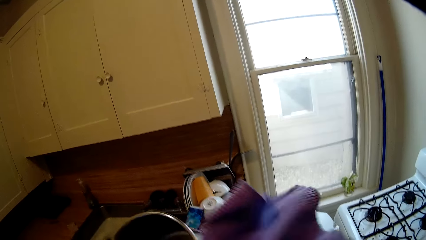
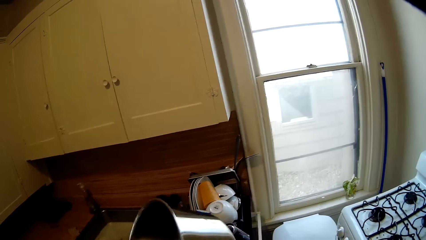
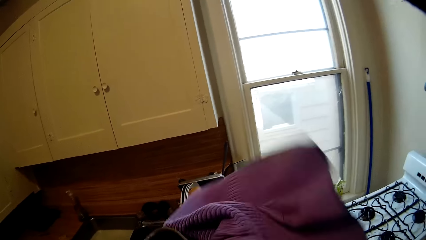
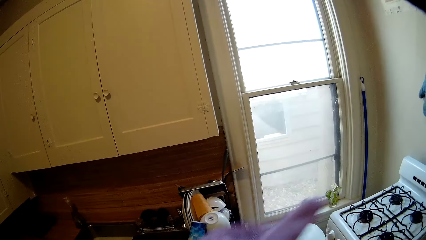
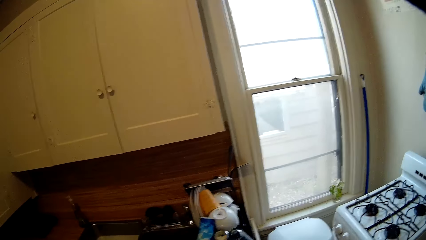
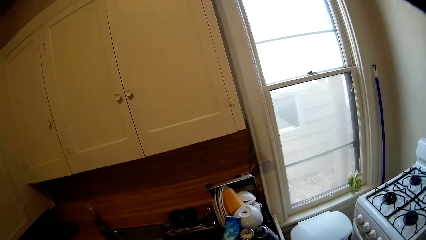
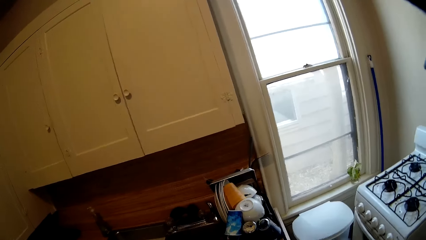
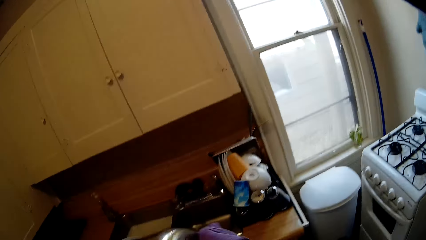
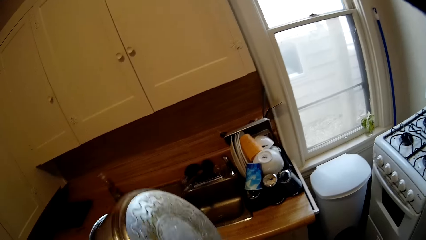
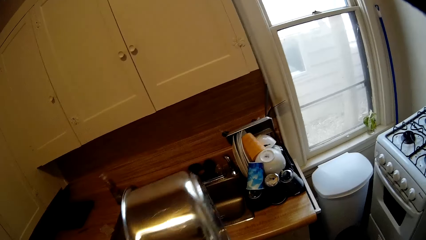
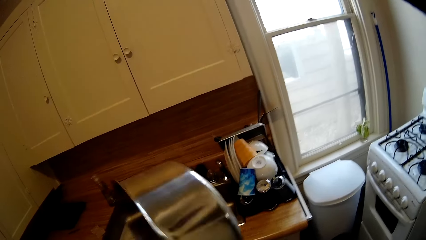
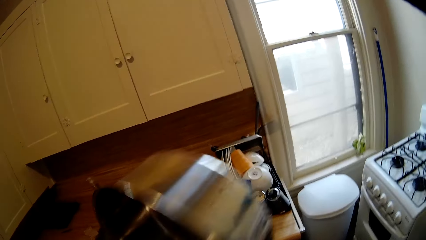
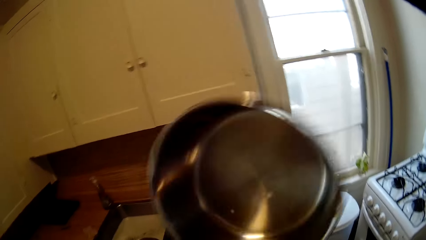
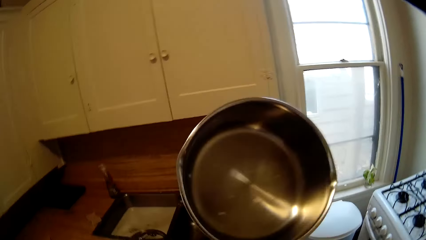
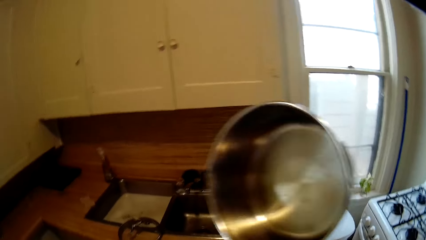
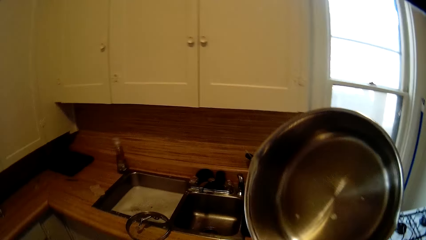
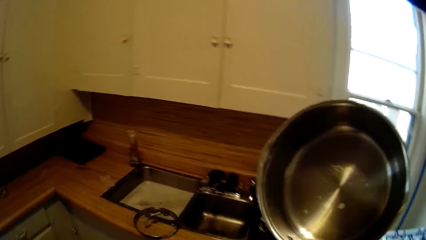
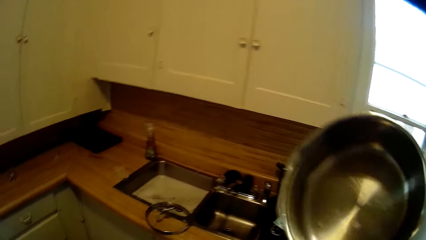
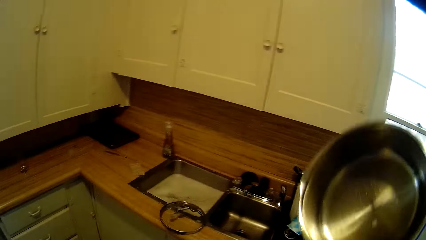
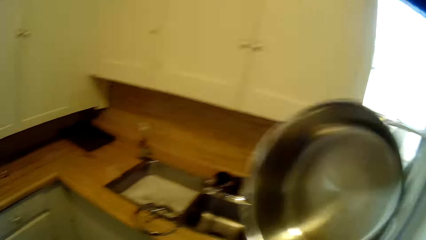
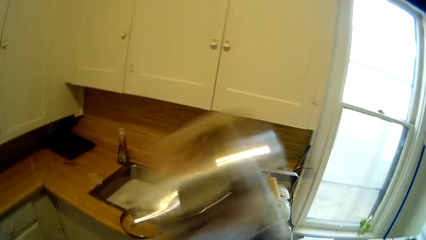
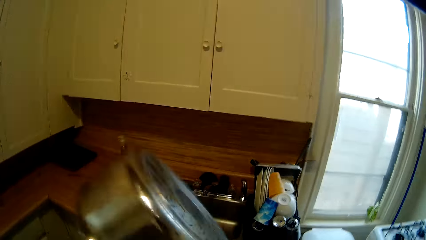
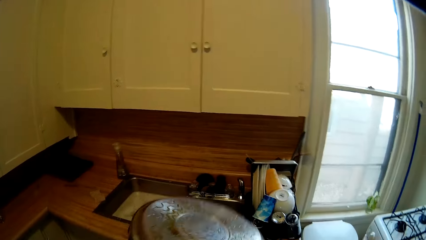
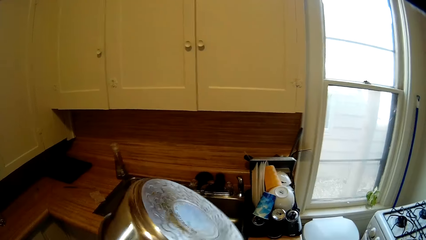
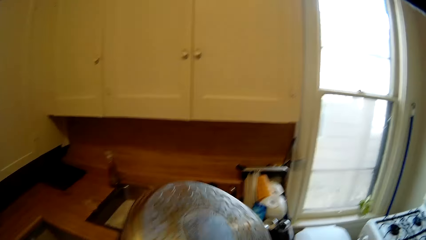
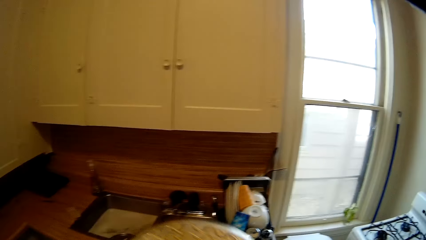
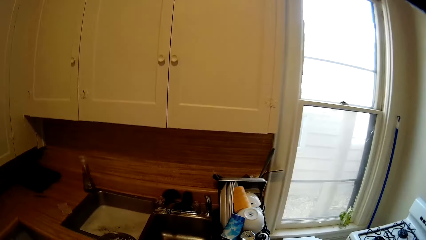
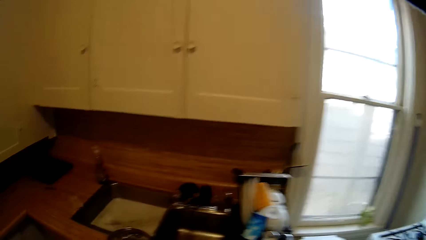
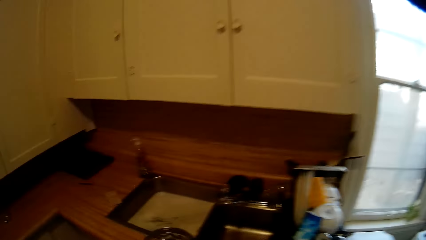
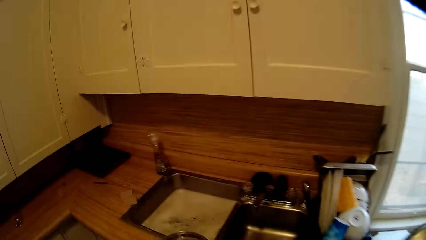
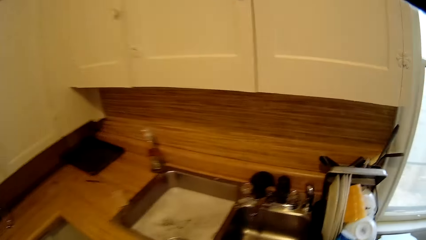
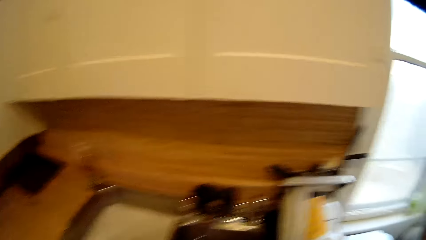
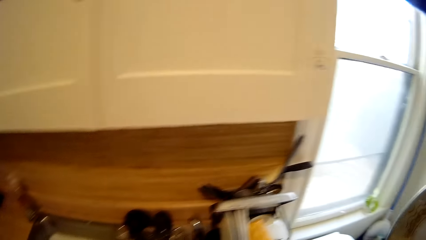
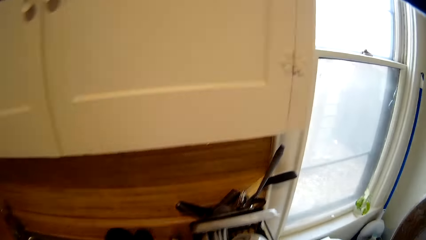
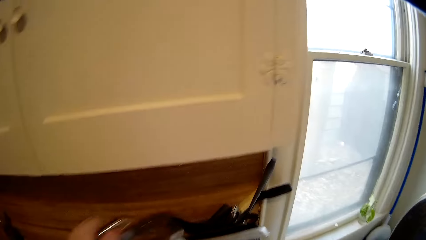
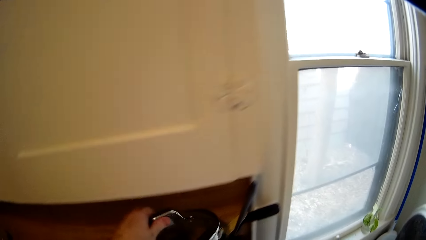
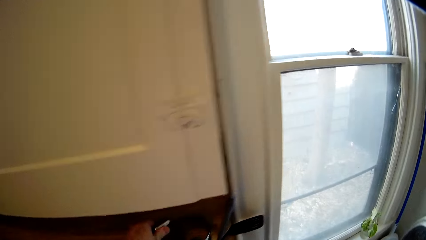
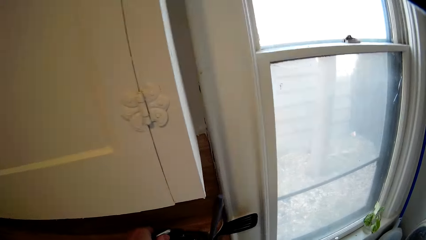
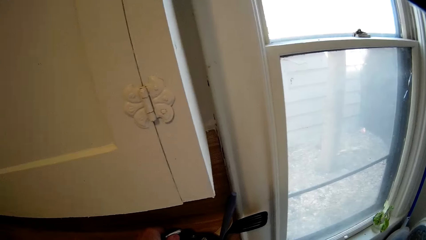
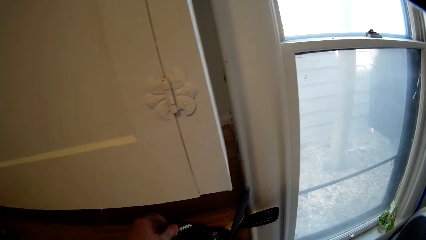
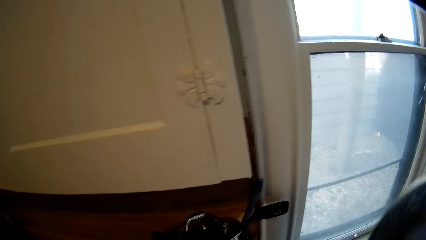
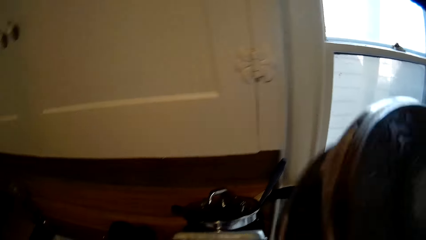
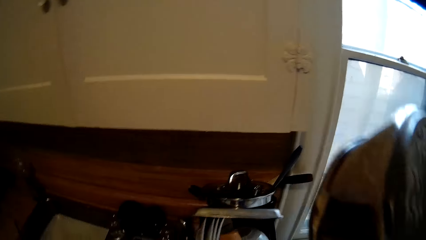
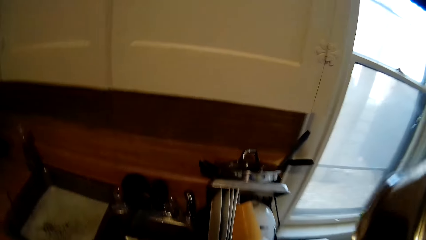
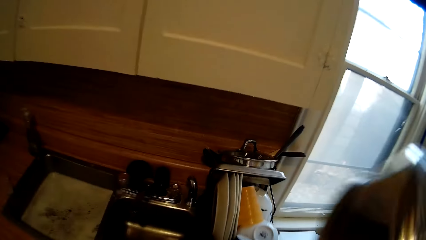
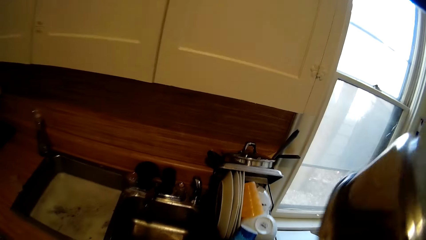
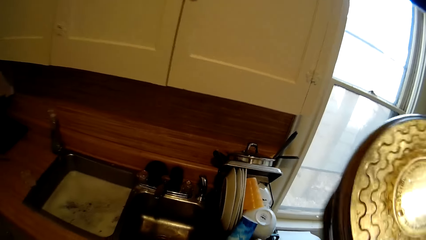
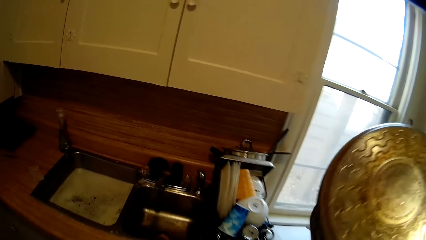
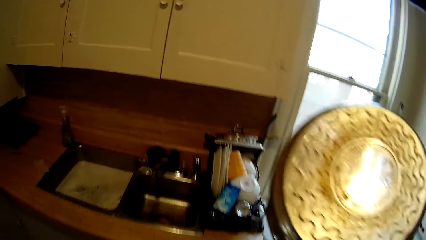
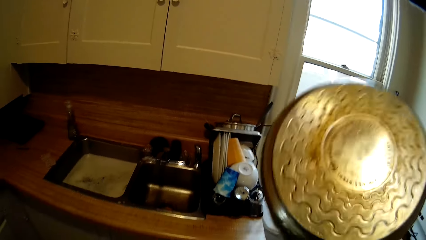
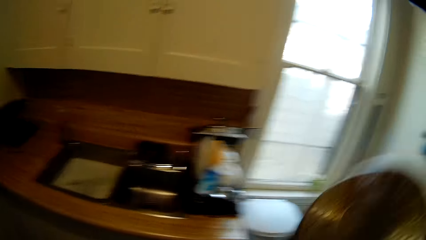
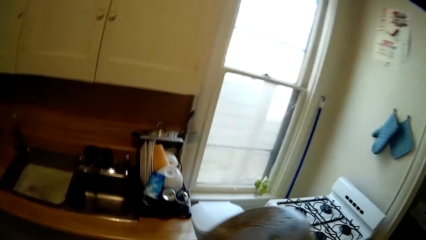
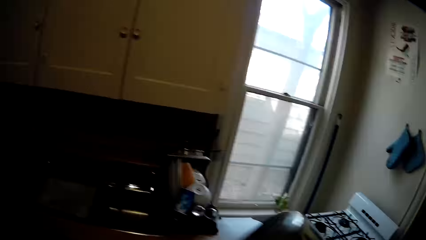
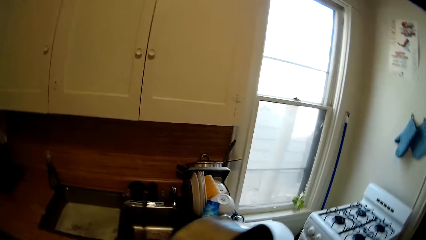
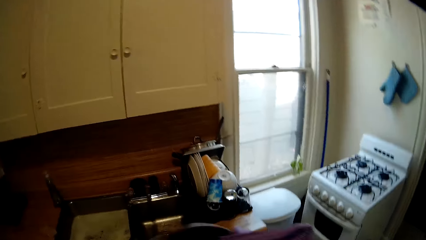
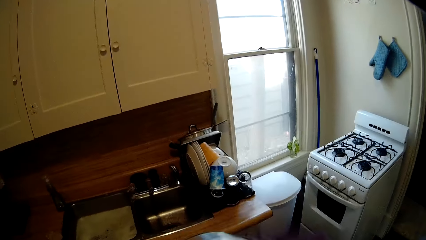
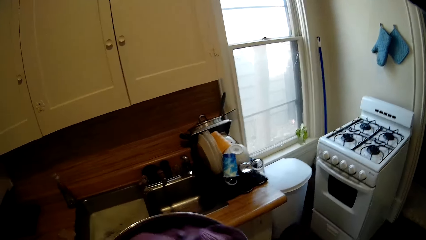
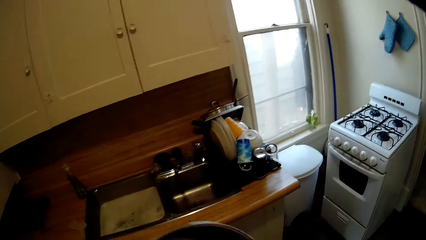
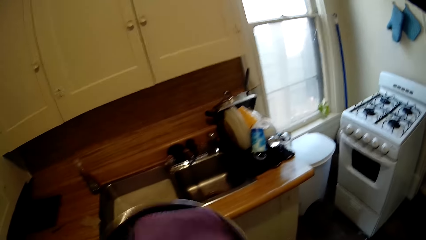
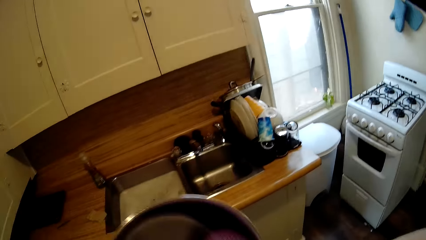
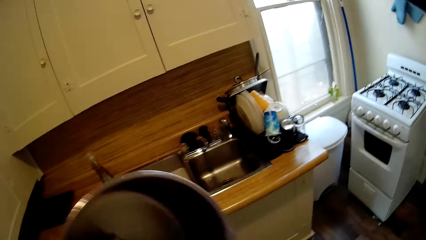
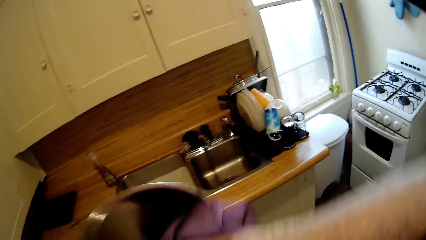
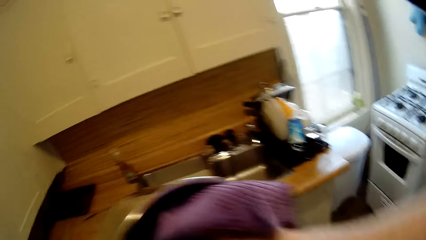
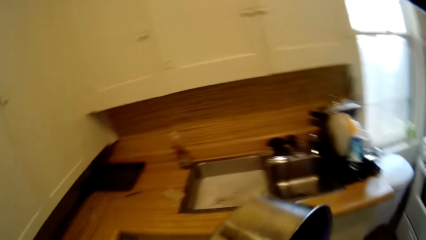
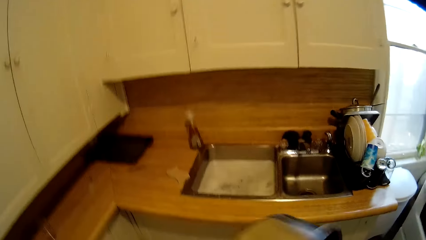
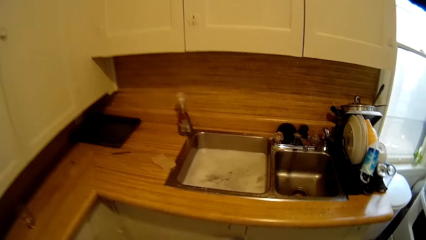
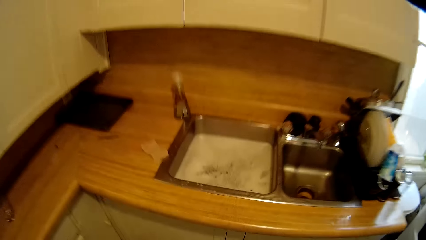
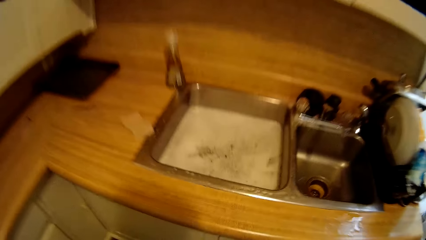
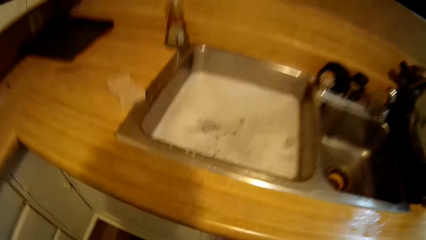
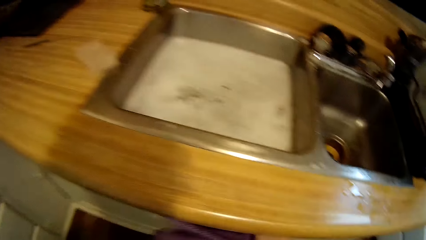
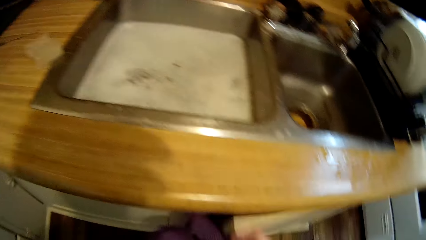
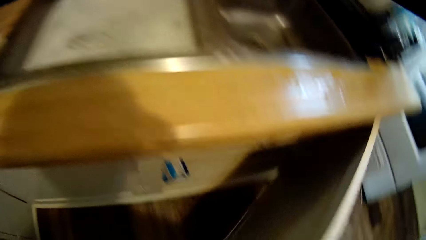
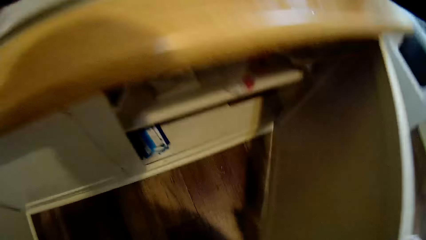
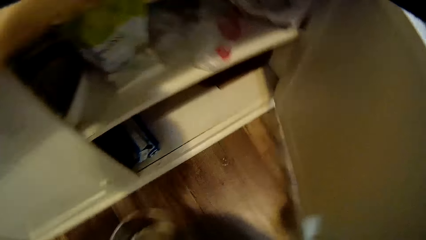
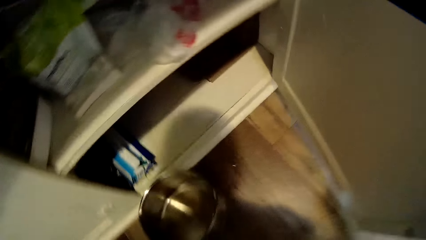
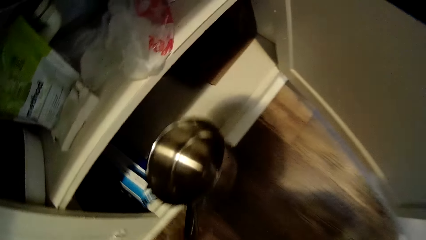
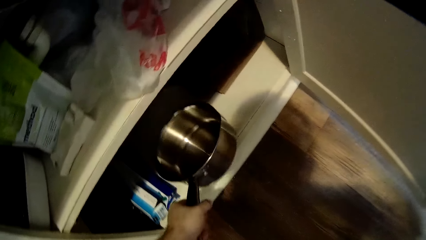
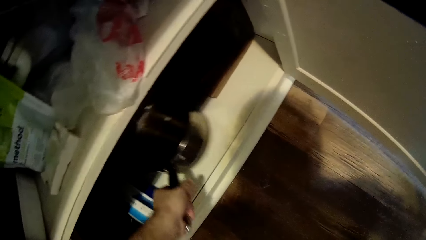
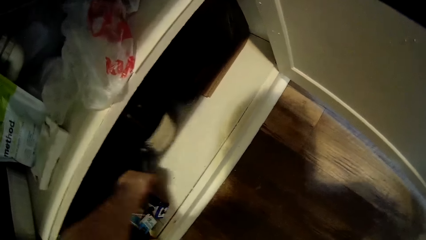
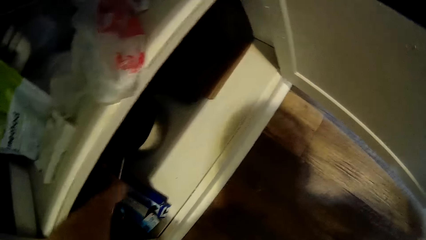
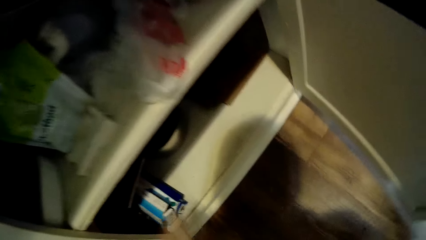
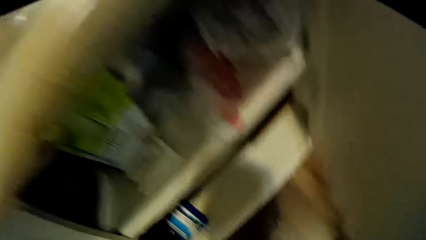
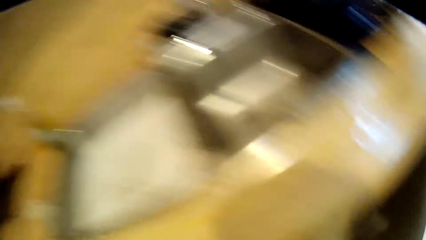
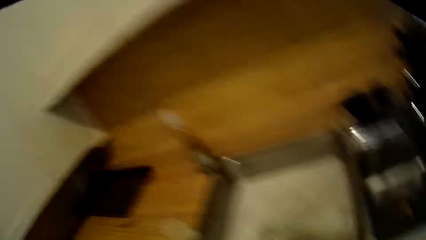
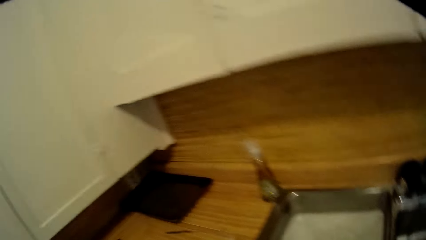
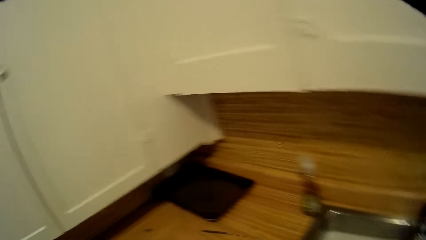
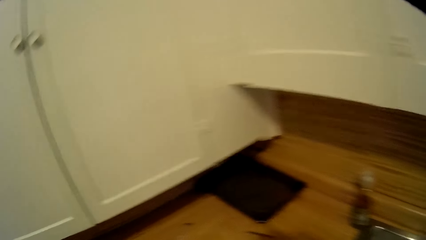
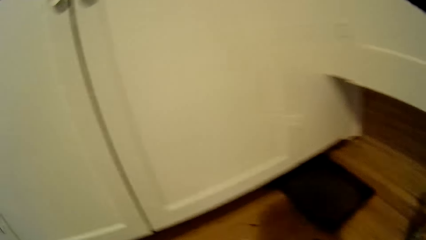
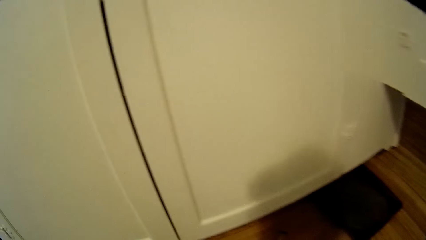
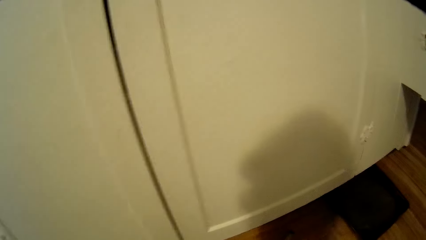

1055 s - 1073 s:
The camera wearer wipes the sauce pan with a kitchen towel. They place the lid on the rack dish drainer with the left hand. They hold the cooking pan. They wipe the sauce pan with the kitchen towel. They open the drawer with the right hand. They place the sauce pan in the drawer with the left hand. They close the drawer with the right hand.
